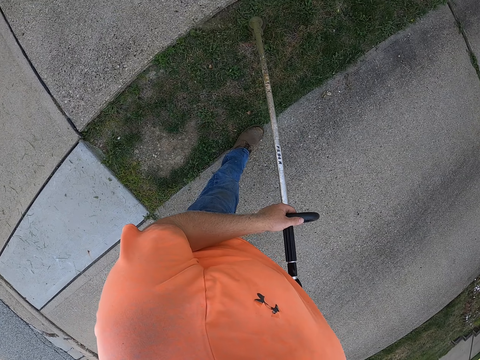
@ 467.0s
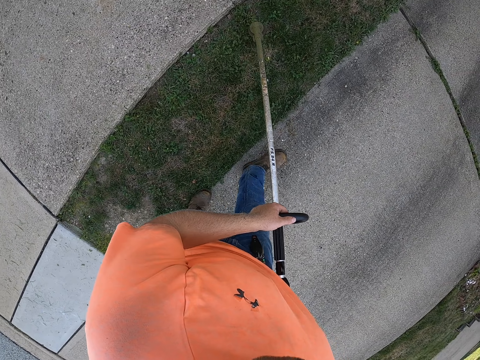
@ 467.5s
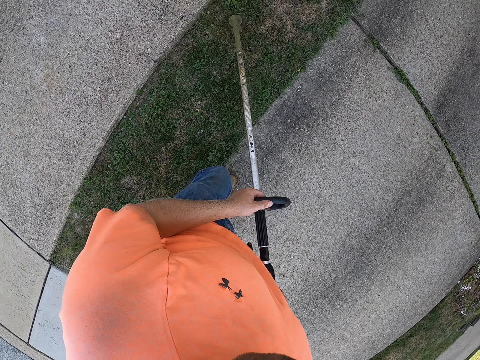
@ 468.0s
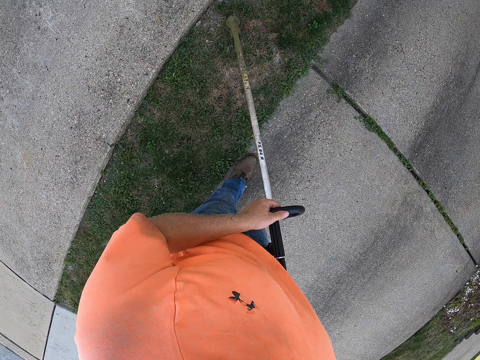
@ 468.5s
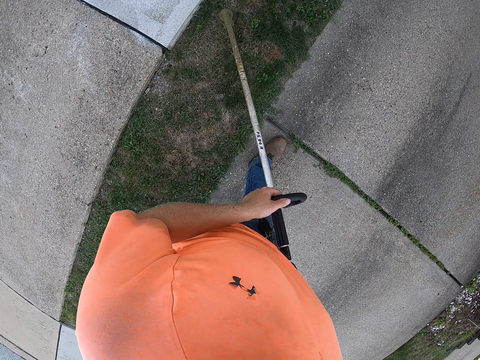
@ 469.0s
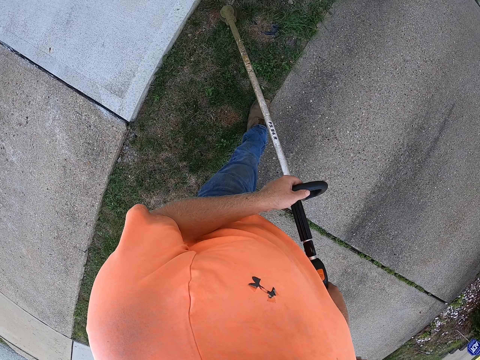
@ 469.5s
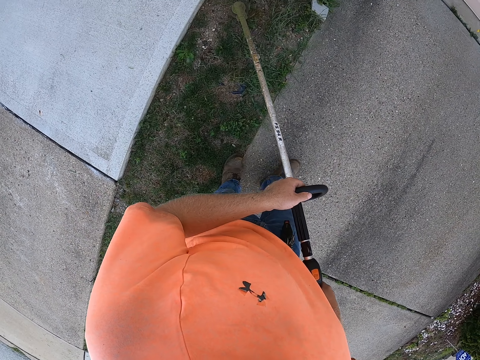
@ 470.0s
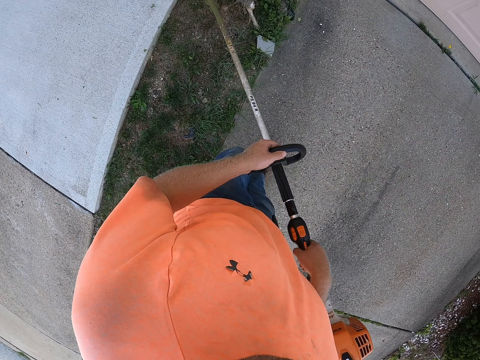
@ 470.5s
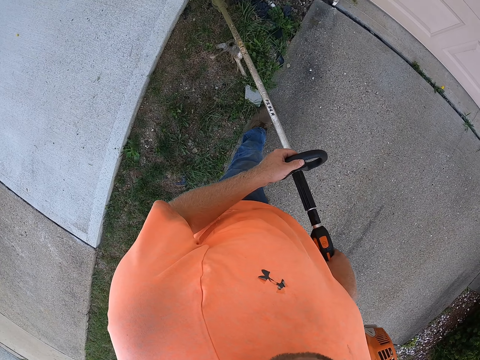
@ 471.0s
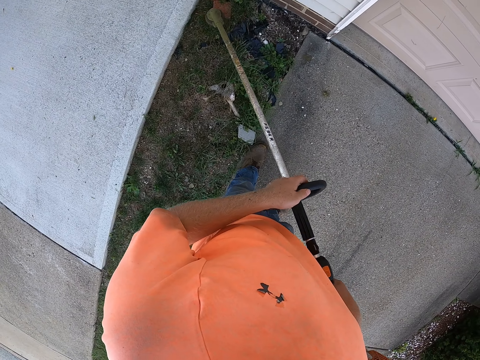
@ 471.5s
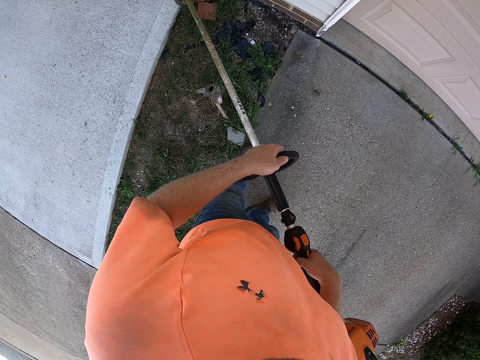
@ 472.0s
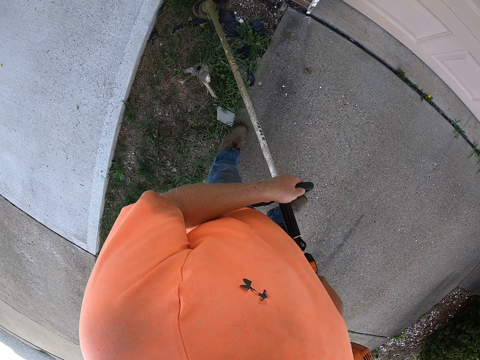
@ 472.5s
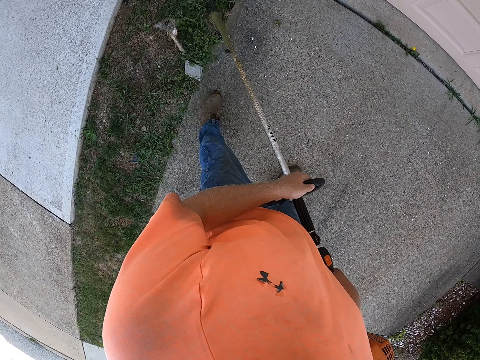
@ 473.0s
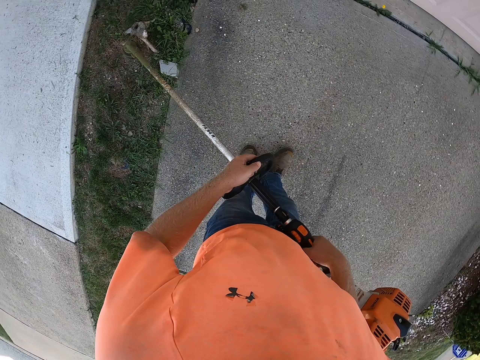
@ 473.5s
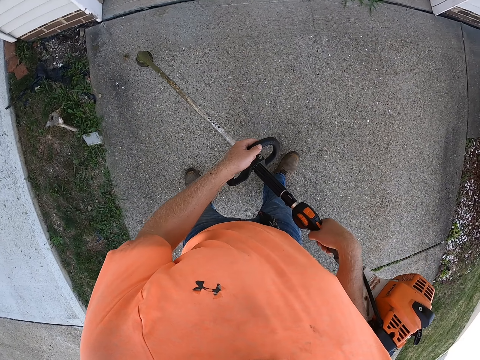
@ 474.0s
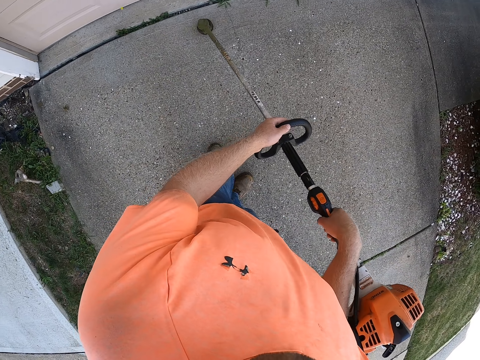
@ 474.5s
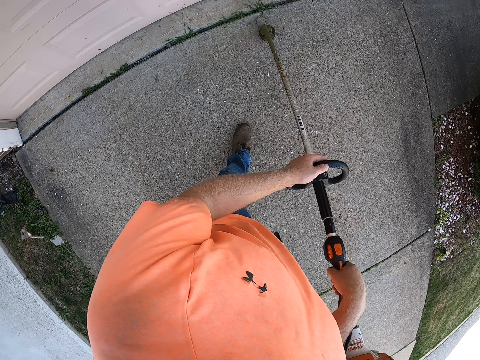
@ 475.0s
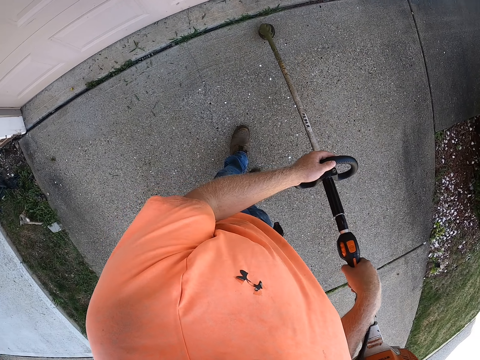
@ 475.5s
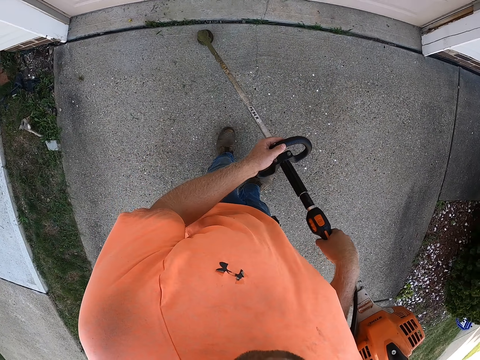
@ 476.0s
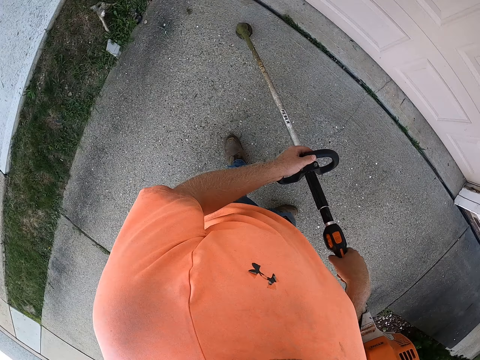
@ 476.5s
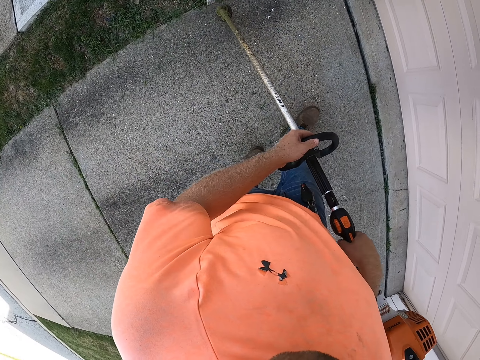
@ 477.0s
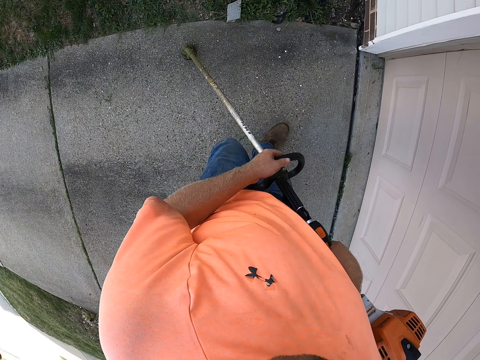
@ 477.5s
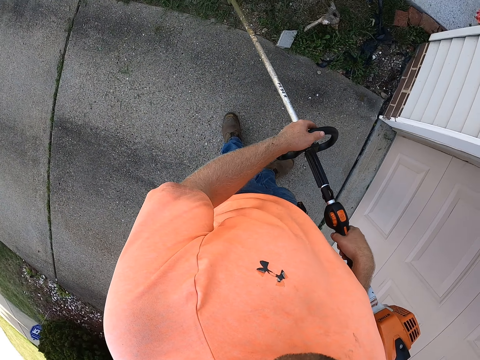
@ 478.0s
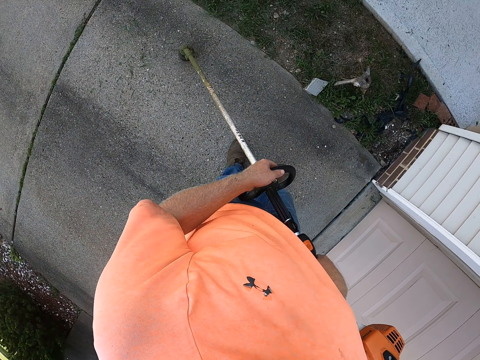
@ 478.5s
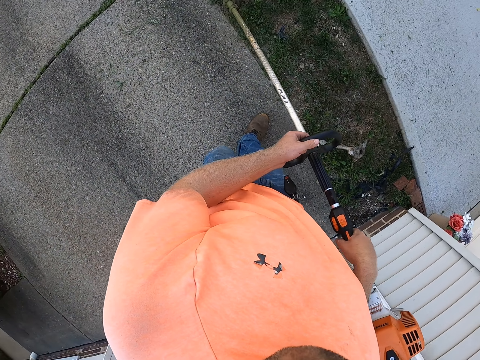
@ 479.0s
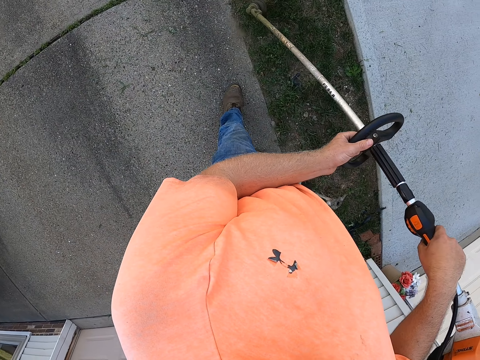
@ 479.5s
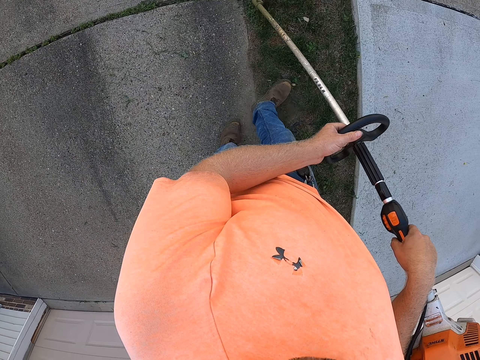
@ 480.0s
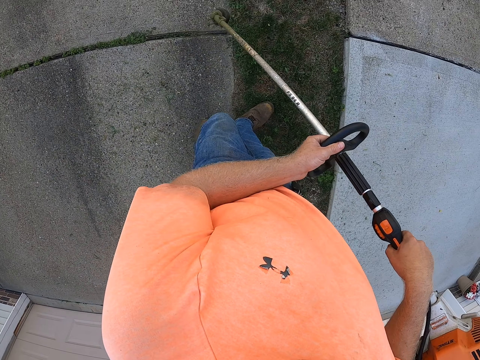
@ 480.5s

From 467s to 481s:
The camera wearer trims patches of weed in the ground with the grass trimmer in both hands. They trim the lawn with the grass trimmer in both hands.

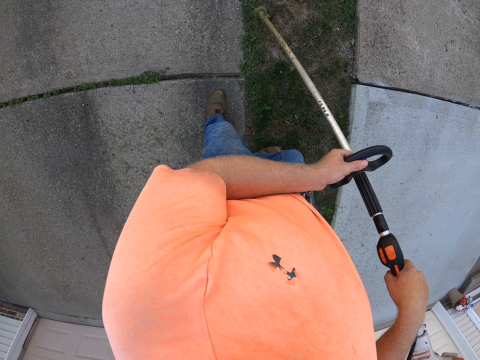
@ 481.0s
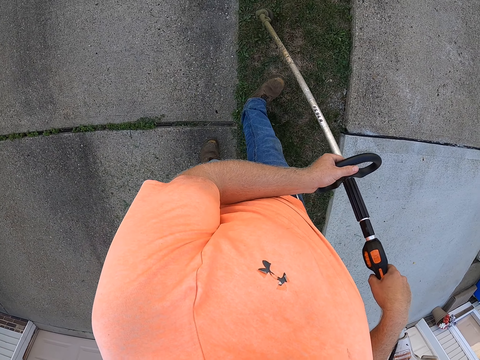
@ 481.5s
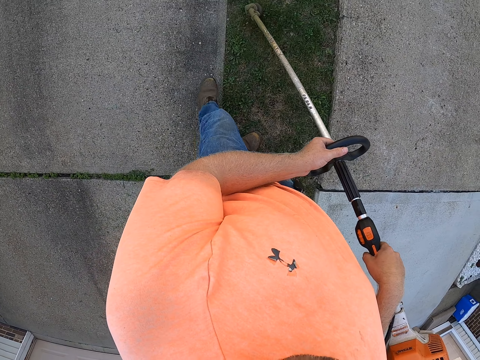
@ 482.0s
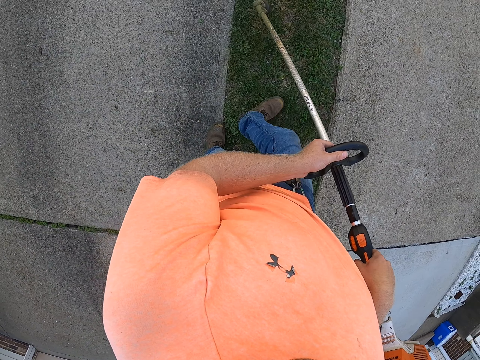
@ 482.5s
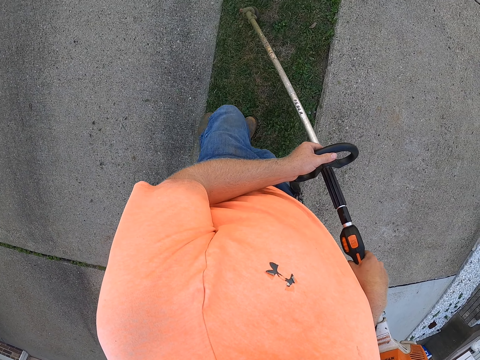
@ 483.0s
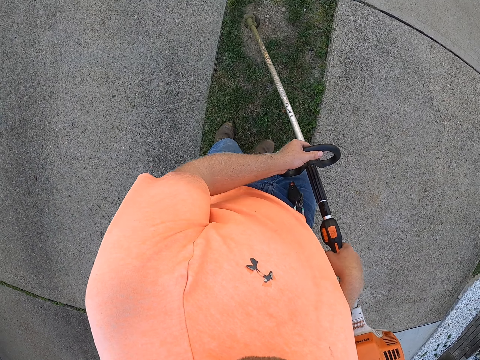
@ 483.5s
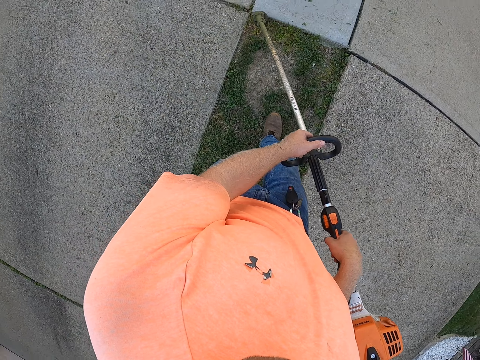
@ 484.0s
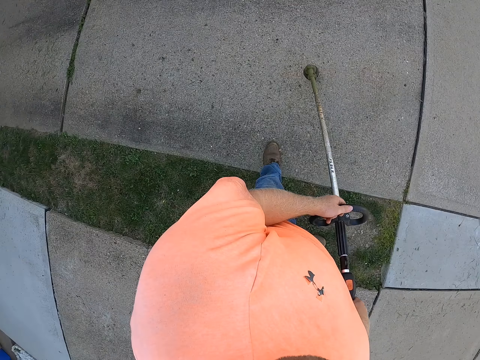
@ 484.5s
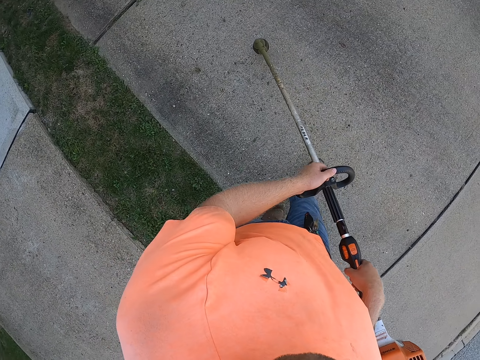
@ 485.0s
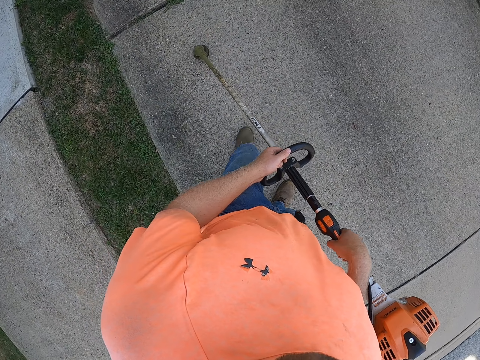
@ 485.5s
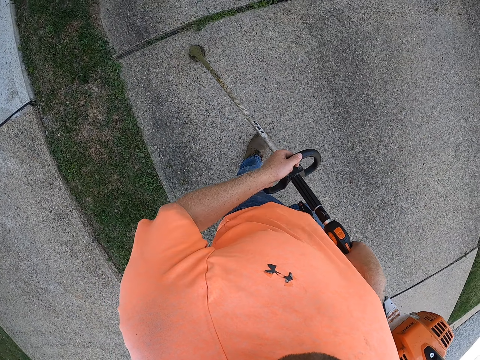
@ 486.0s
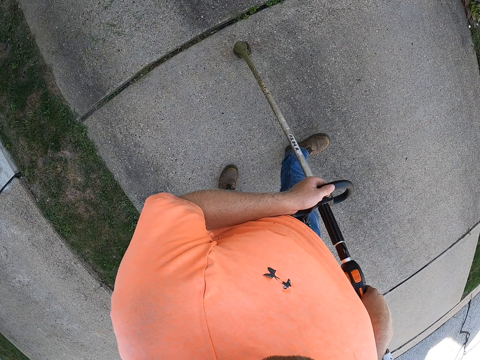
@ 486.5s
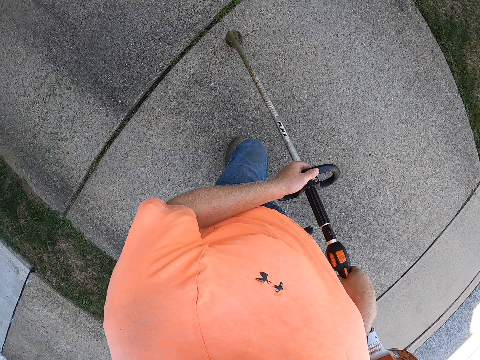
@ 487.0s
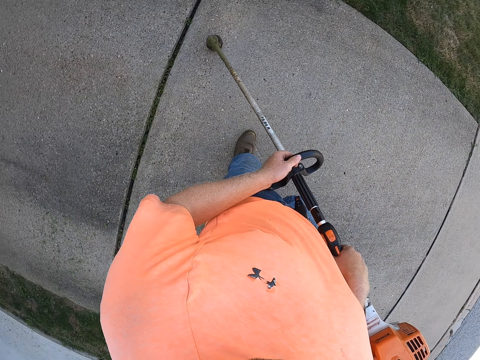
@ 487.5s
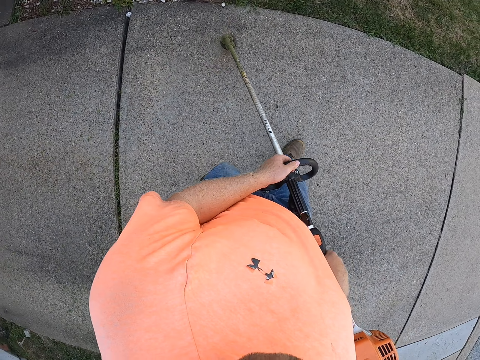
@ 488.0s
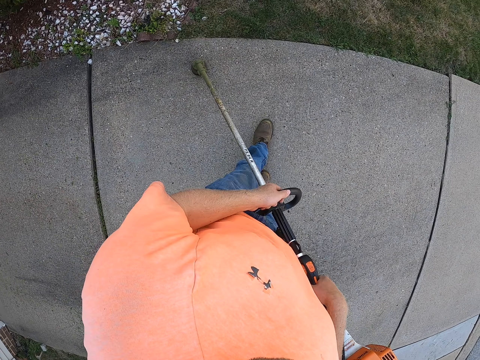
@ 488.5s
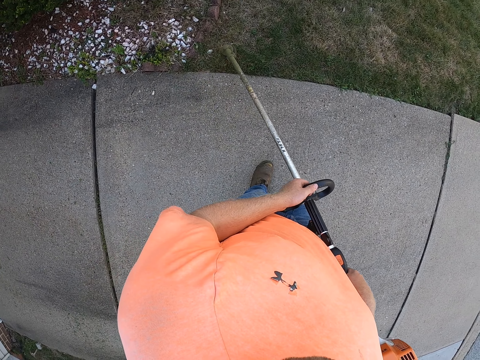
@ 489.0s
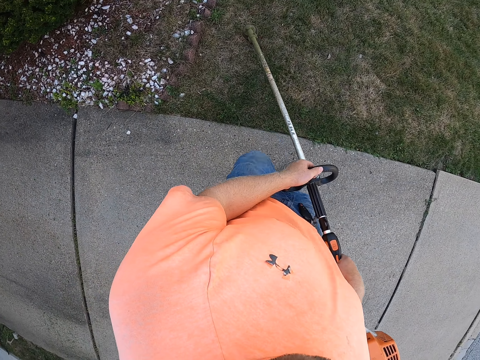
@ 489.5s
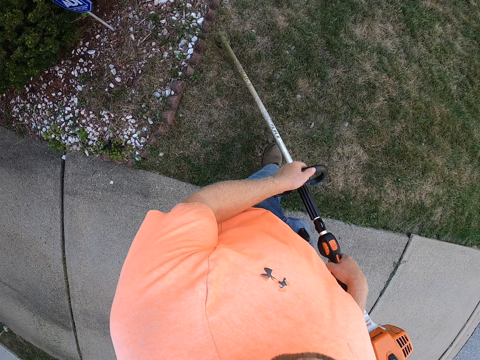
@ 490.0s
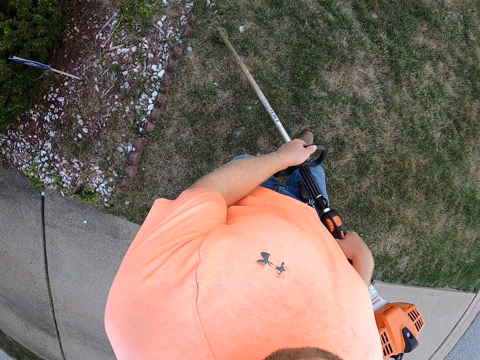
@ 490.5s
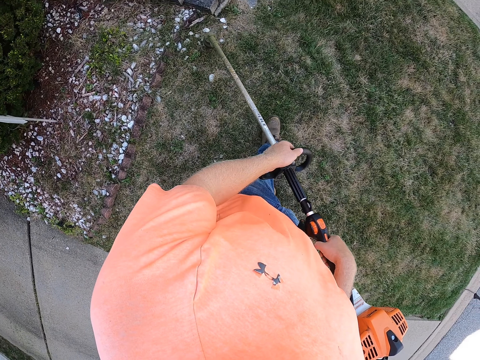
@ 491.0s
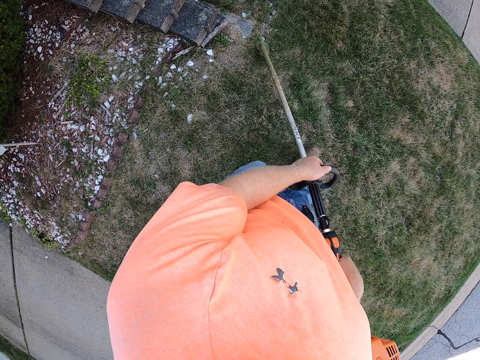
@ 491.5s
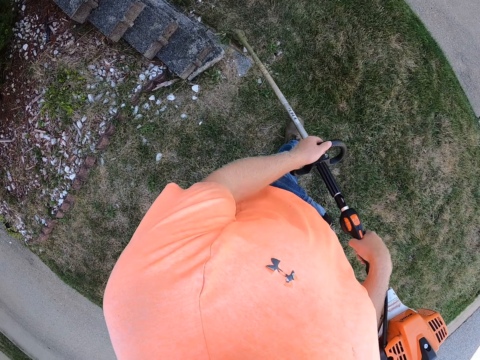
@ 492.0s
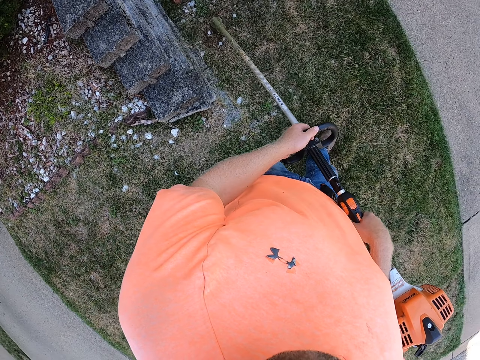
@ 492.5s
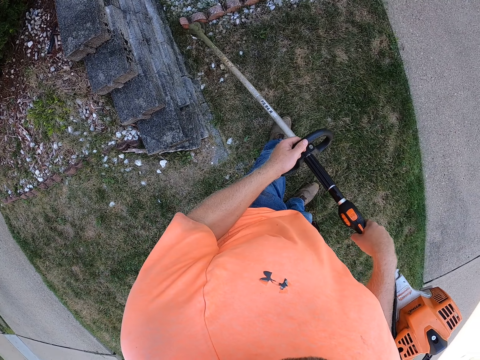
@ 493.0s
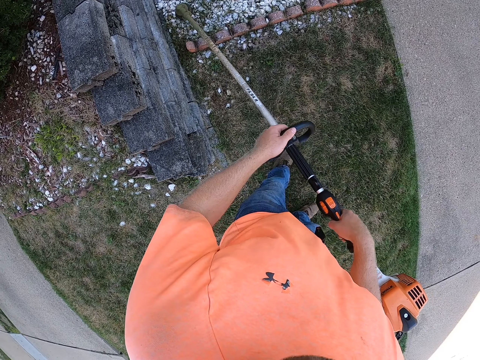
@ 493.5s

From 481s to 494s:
The camera wearer trims patches of weed in the ground with the grass trimmer in both hands. They trim a lawn with the grass trimmer in both hands.
